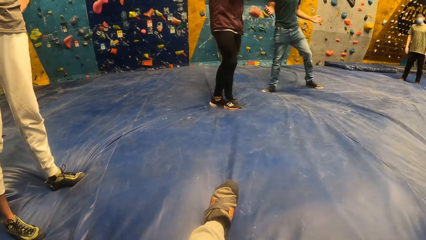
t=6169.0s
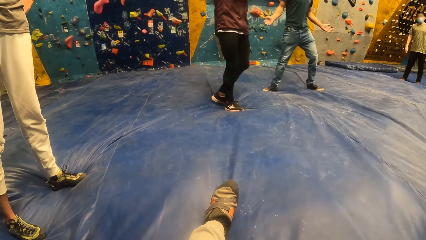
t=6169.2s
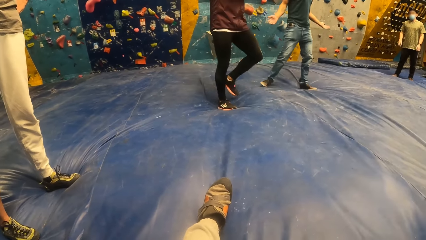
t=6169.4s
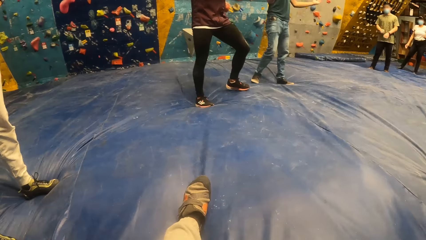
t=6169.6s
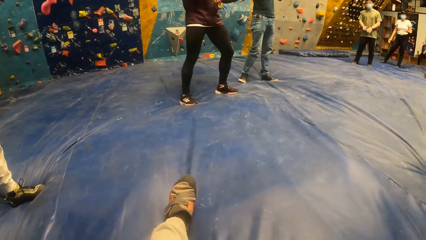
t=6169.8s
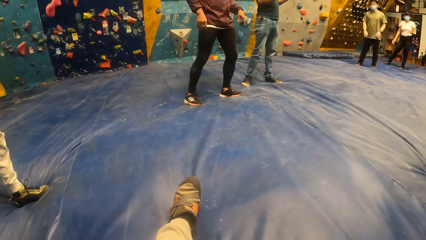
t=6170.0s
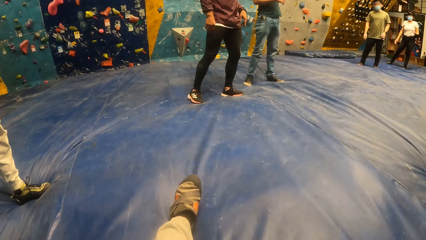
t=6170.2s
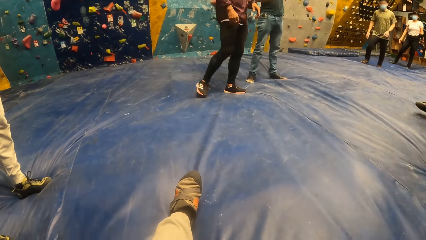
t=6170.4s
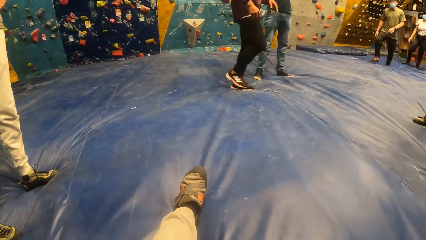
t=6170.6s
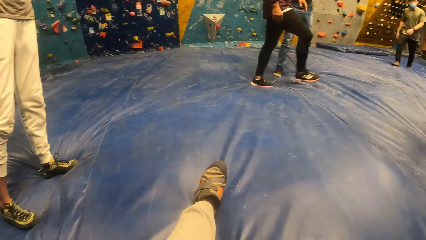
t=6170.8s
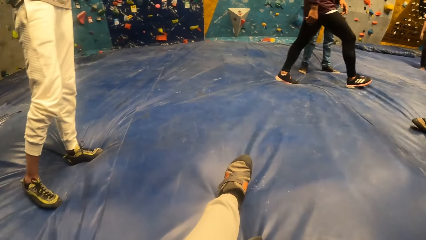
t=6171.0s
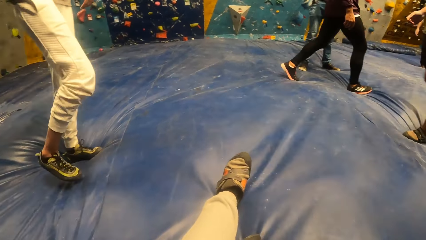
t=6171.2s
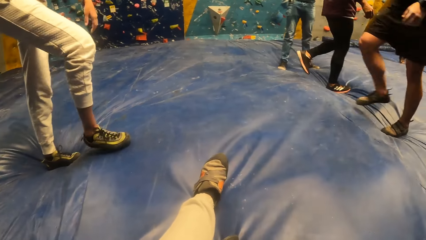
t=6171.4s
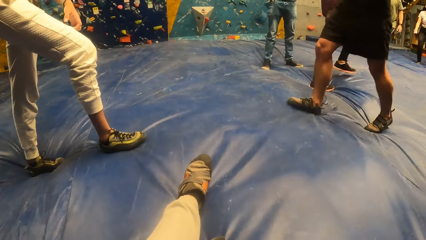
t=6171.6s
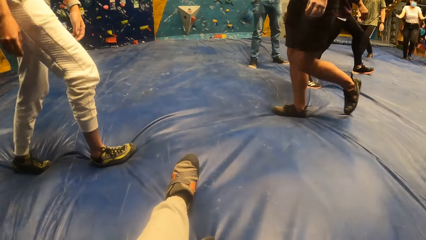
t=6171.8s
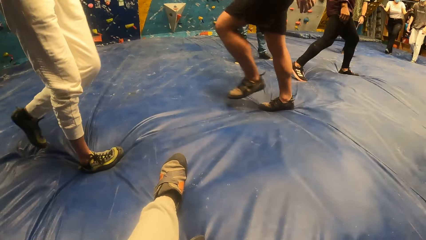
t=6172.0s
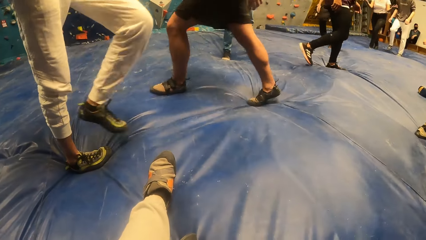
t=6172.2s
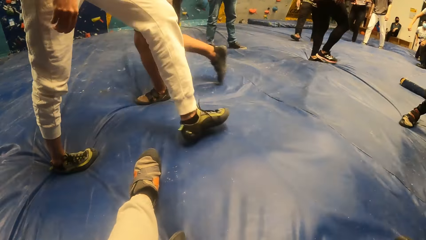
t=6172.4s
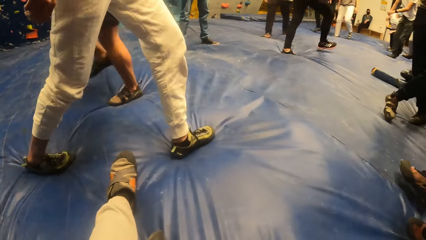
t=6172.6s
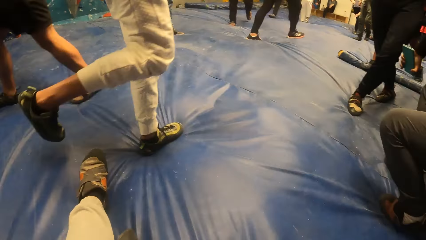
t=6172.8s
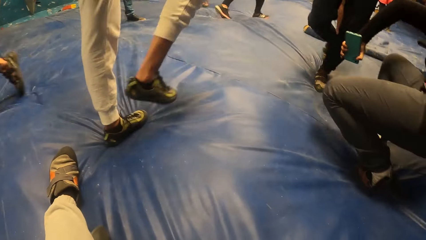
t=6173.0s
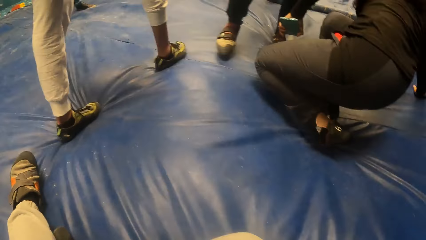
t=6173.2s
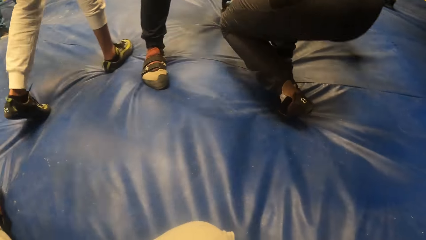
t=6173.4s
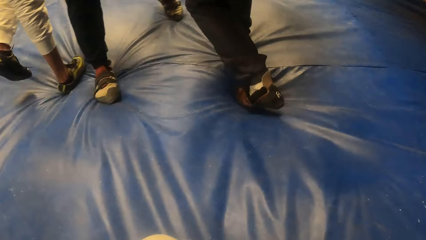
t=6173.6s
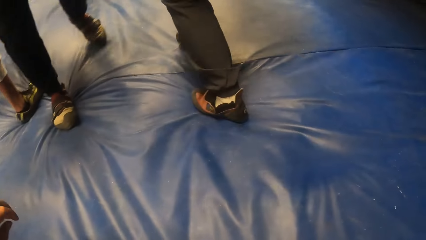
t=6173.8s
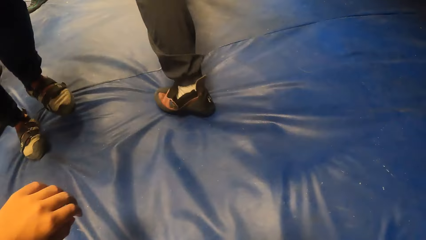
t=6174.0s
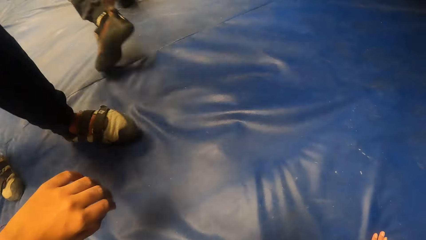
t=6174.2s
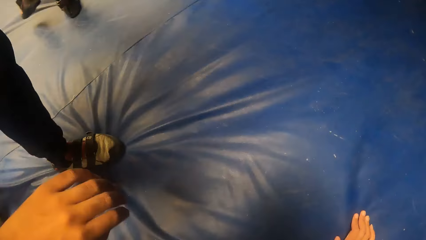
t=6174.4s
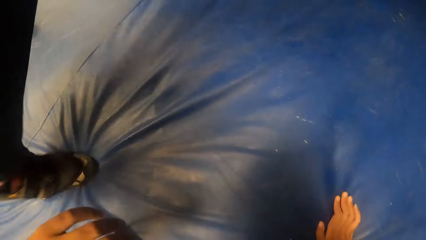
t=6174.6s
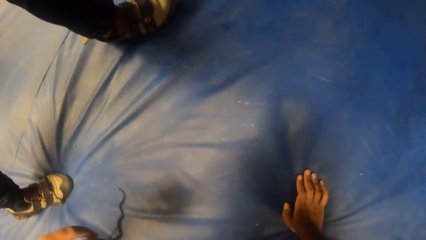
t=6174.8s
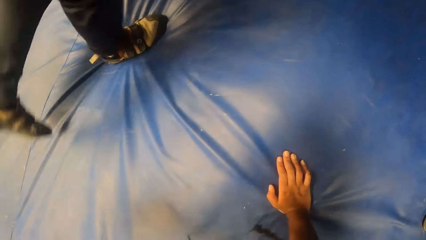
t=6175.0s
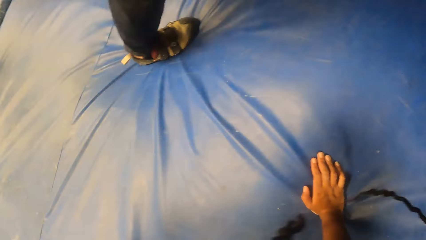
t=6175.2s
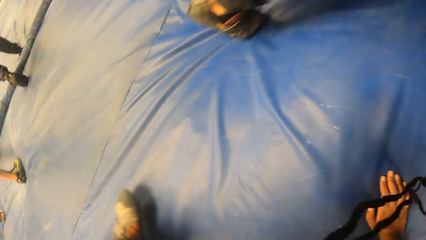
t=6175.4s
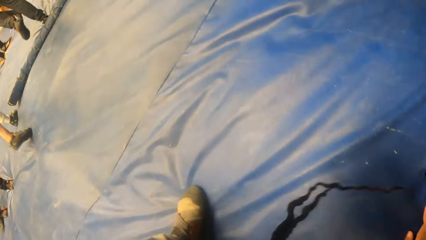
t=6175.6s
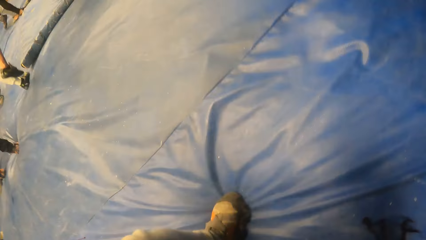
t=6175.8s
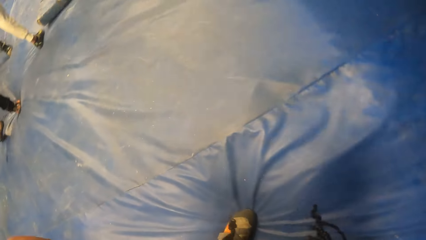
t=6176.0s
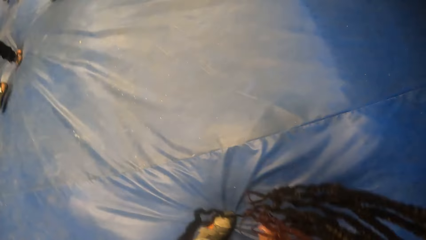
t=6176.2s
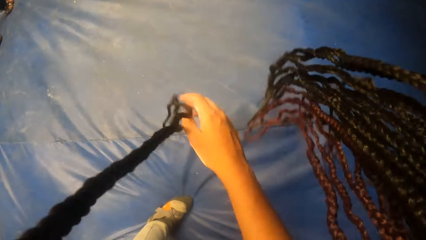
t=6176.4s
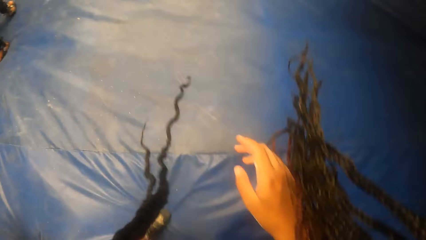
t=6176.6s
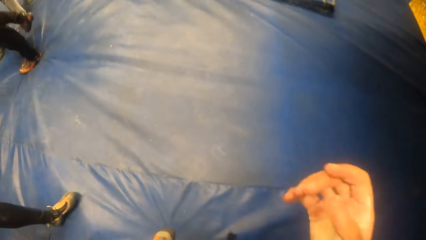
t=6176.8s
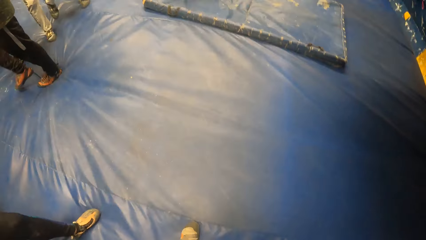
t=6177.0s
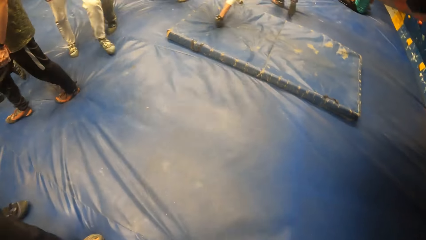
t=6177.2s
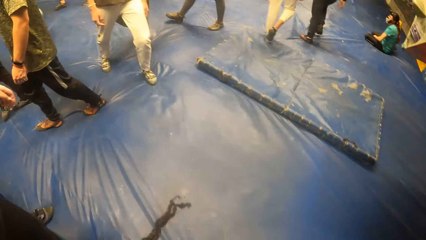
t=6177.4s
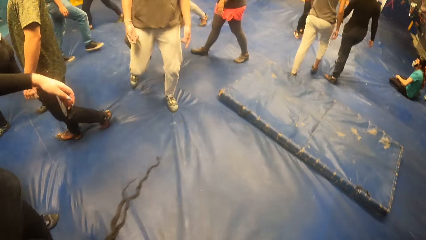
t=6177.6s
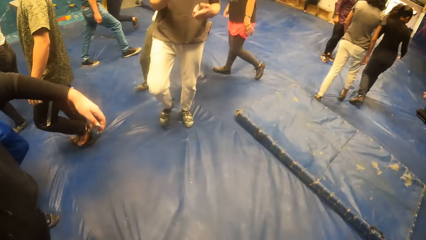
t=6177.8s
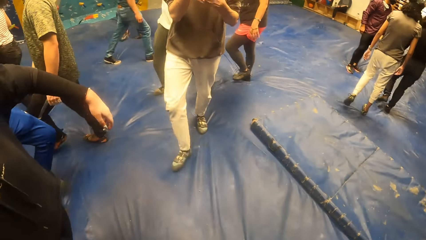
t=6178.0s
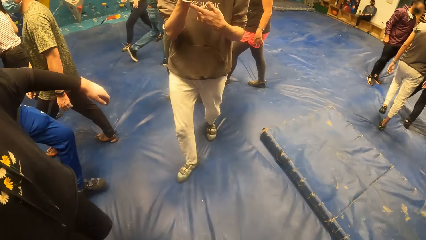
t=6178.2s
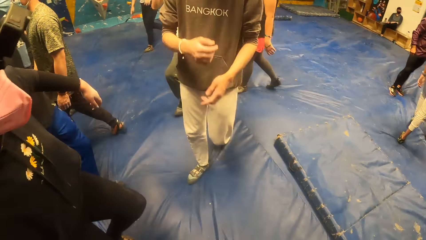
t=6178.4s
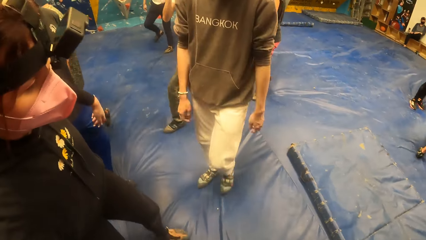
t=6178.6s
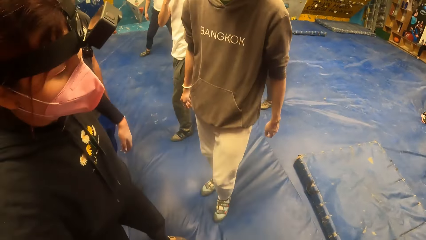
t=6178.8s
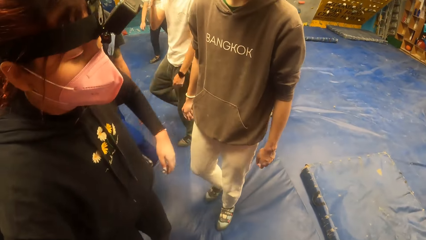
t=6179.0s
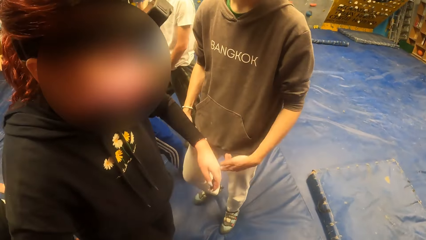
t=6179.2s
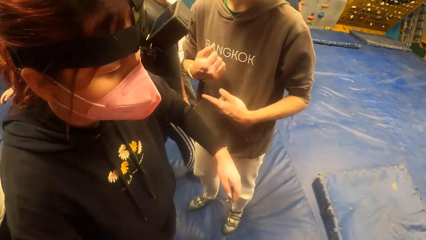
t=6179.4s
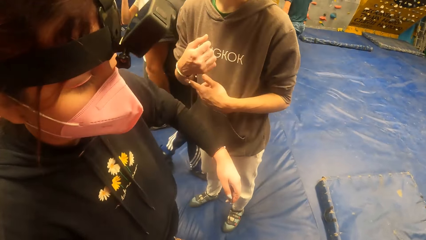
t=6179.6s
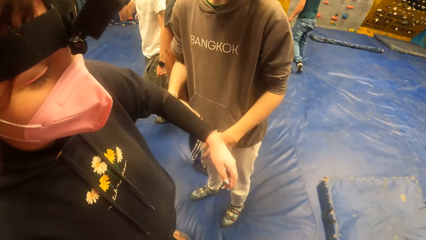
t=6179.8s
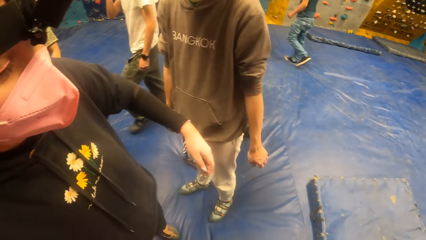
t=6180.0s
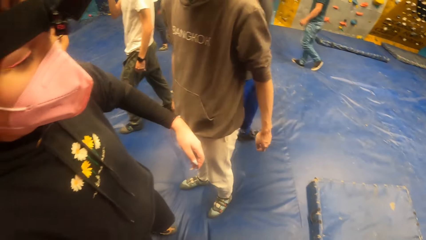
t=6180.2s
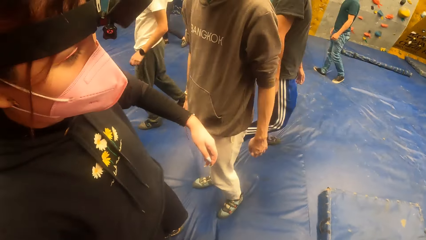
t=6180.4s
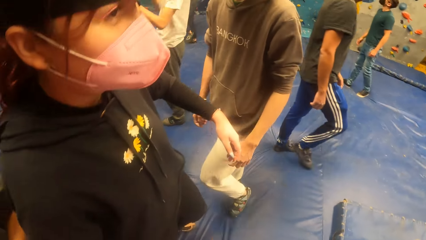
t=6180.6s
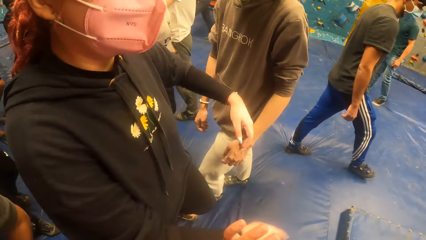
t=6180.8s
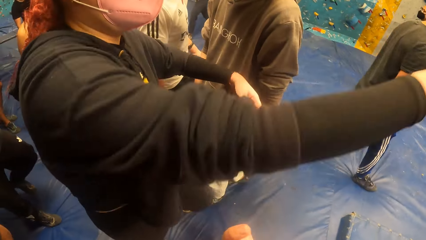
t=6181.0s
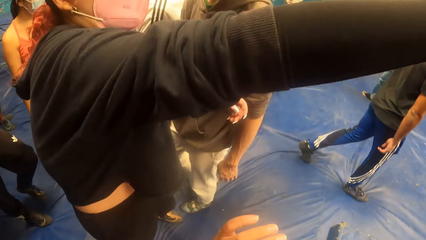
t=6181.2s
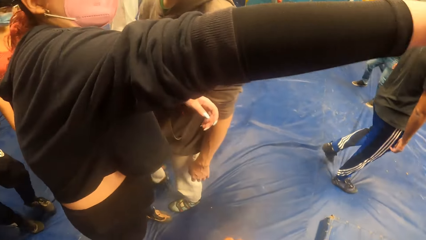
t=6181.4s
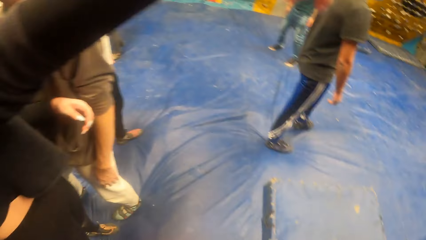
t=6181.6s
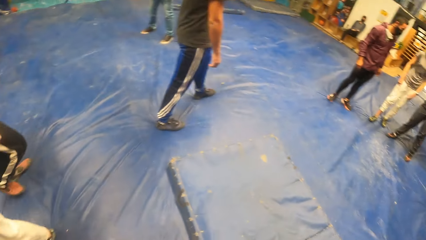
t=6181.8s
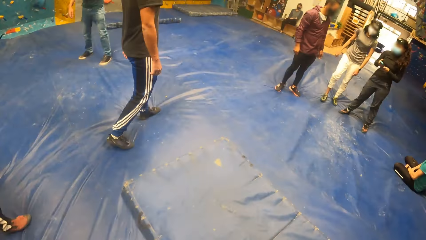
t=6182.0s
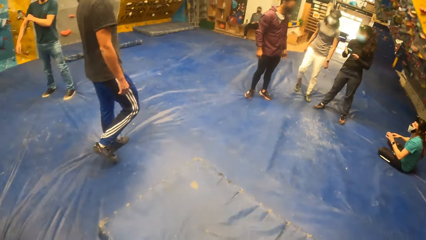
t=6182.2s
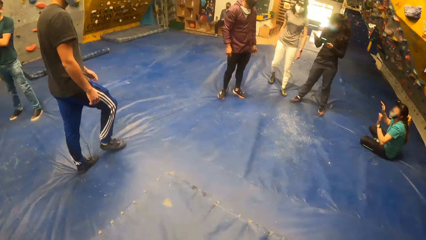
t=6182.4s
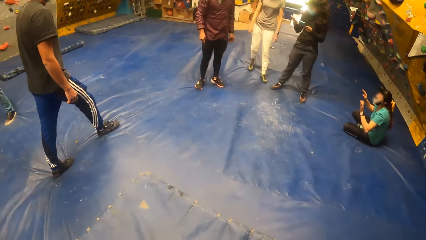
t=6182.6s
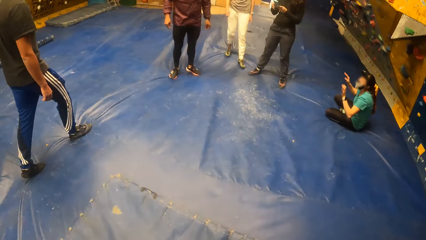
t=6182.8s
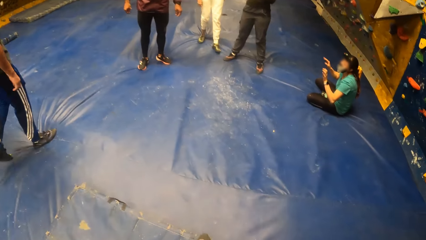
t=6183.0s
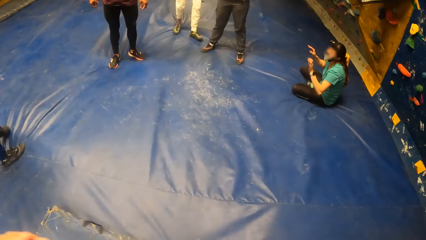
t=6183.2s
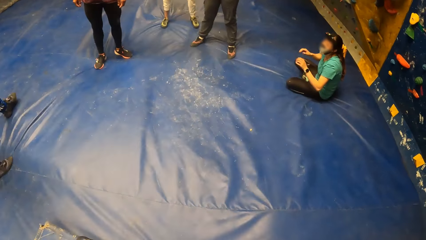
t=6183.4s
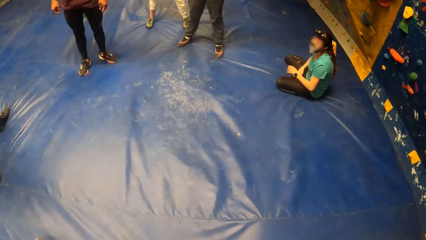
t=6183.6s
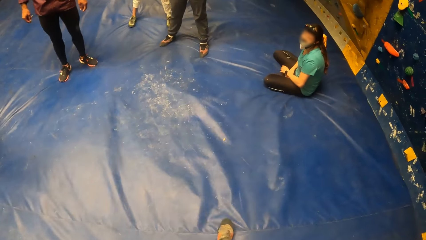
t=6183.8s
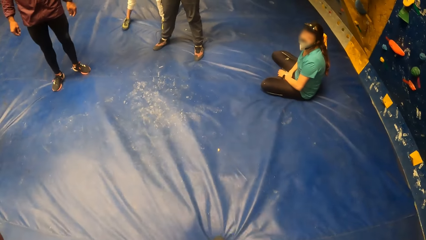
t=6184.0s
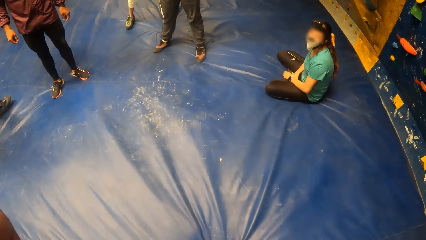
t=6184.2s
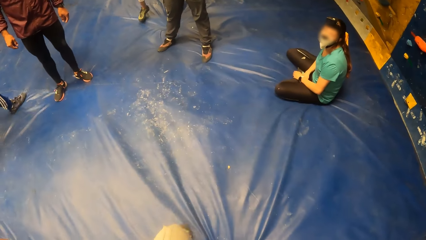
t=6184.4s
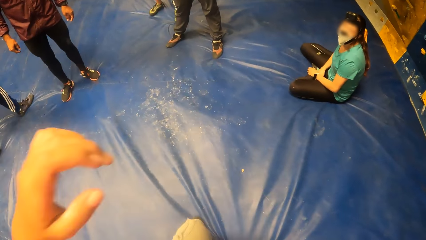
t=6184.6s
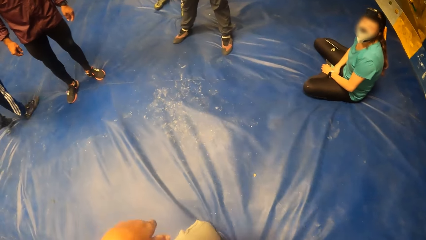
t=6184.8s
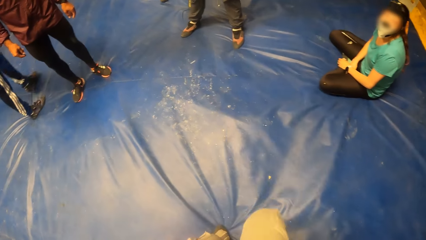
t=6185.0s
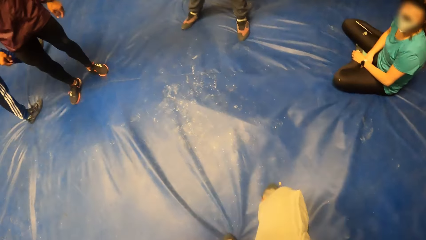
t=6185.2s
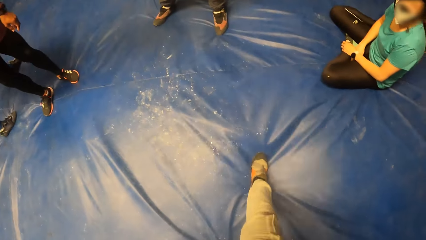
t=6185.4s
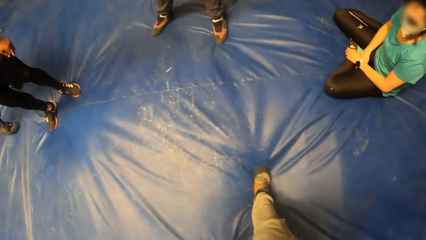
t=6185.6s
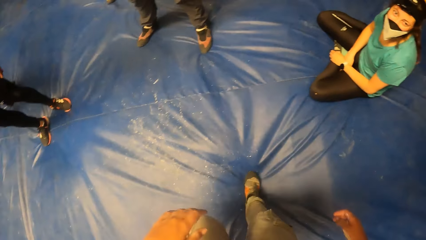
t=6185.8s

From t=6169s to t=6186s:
The camera wearer looks around. They raise a hand. They stand up from the trampoline floor. They raise a hand. They look around the room.
